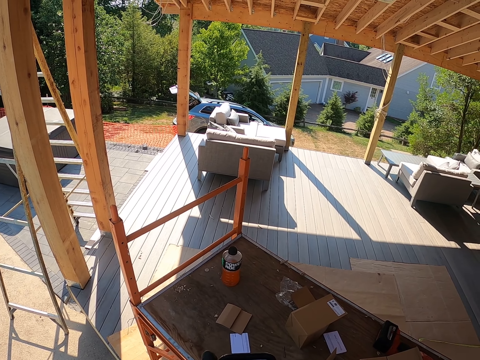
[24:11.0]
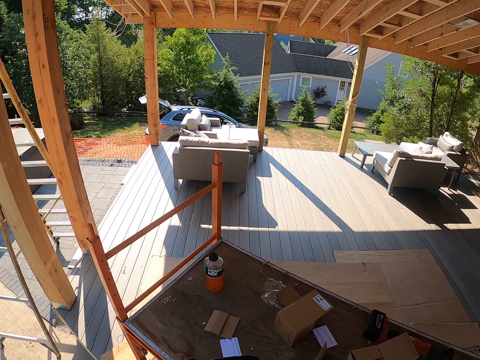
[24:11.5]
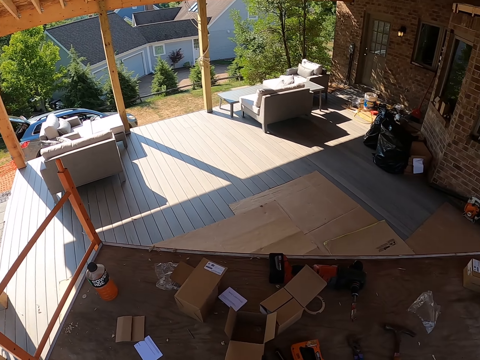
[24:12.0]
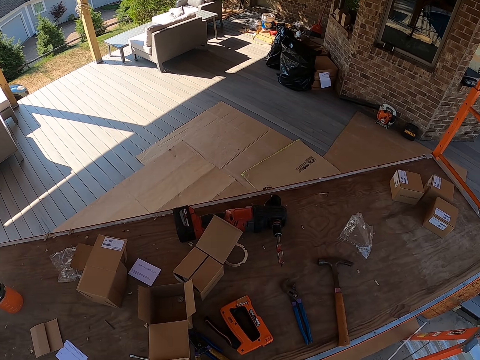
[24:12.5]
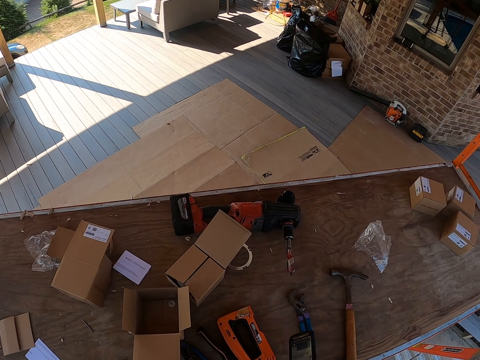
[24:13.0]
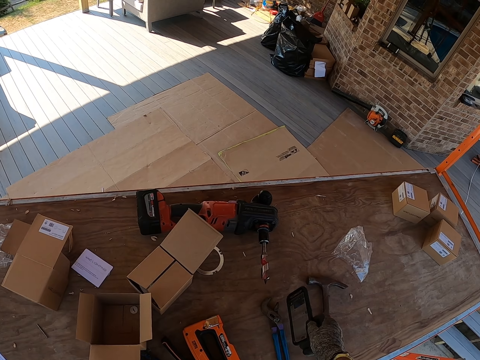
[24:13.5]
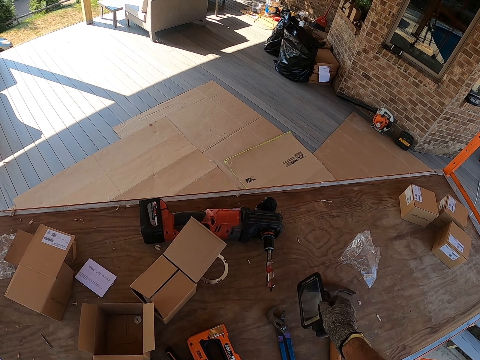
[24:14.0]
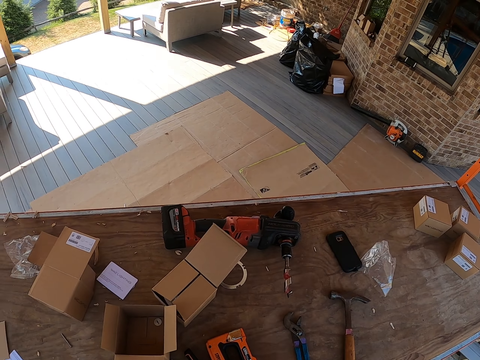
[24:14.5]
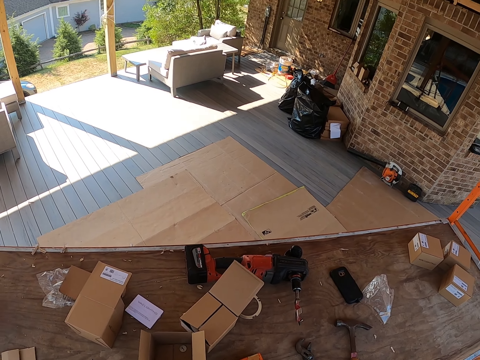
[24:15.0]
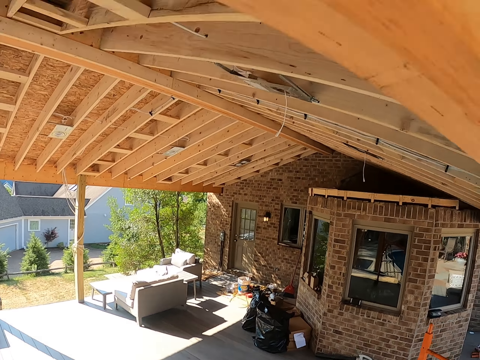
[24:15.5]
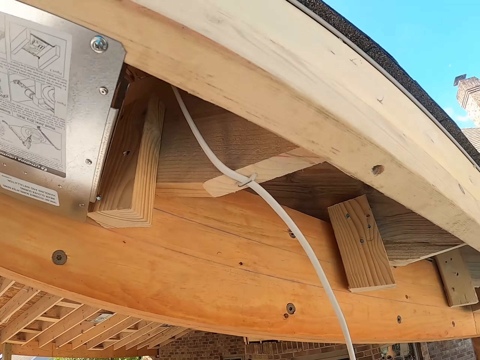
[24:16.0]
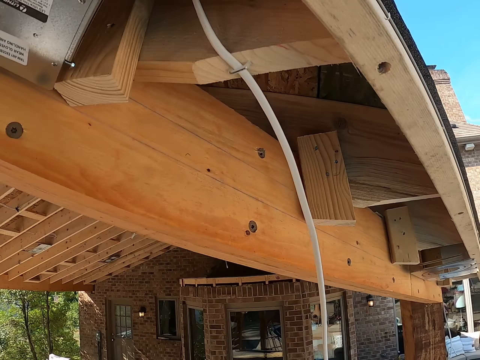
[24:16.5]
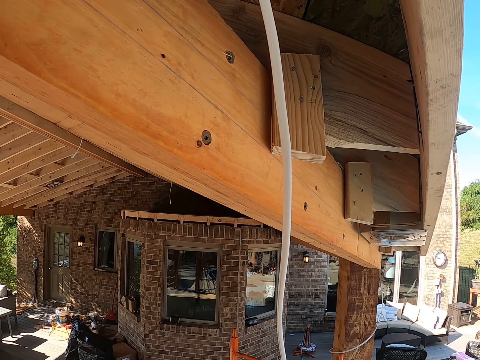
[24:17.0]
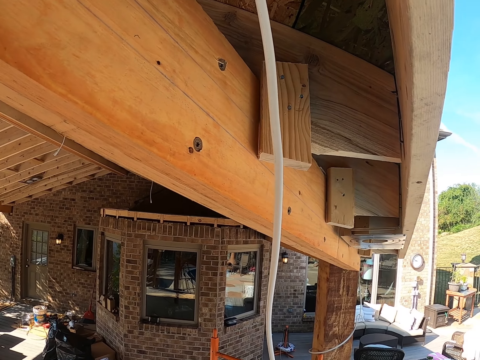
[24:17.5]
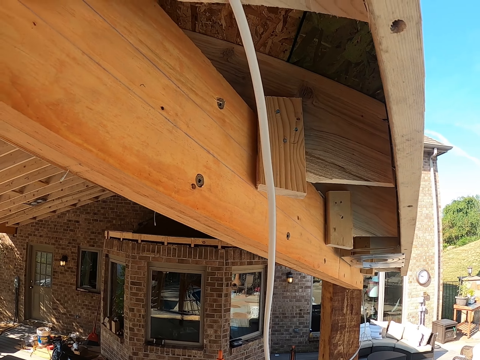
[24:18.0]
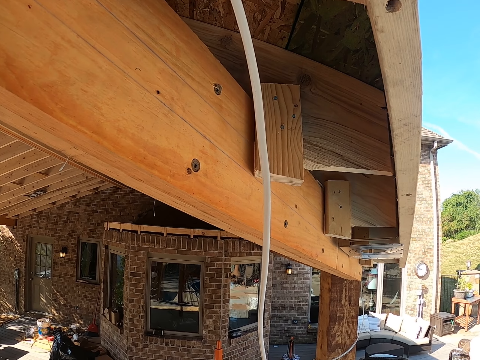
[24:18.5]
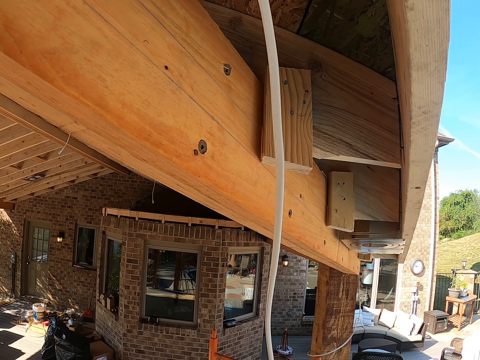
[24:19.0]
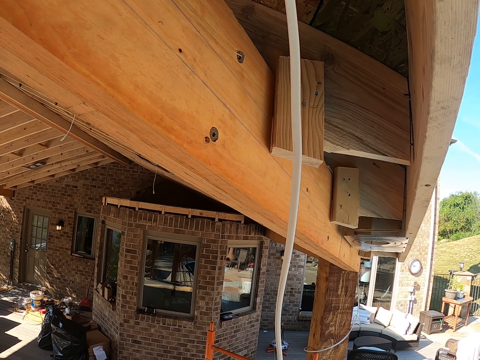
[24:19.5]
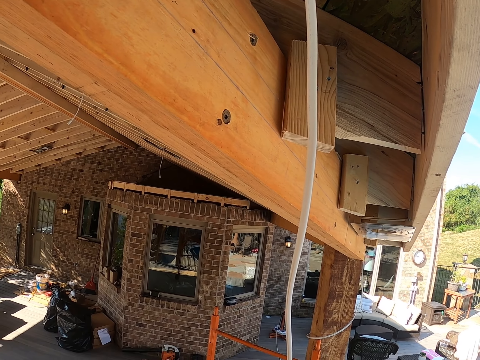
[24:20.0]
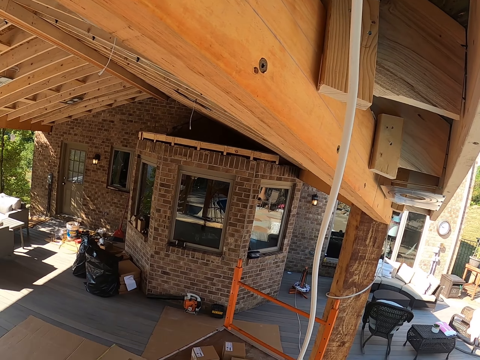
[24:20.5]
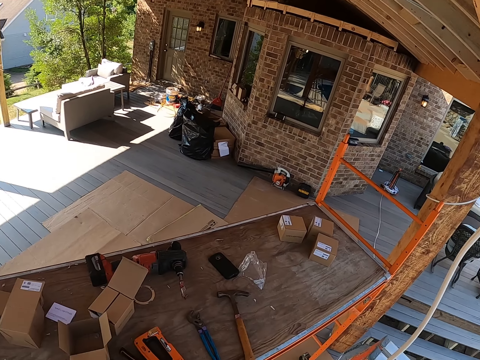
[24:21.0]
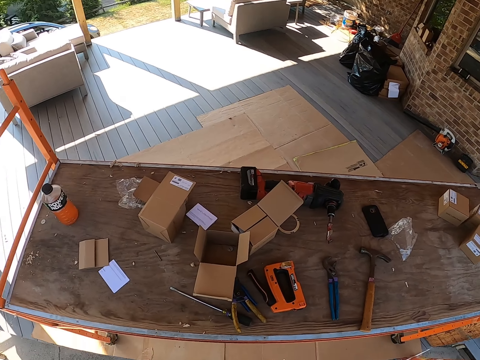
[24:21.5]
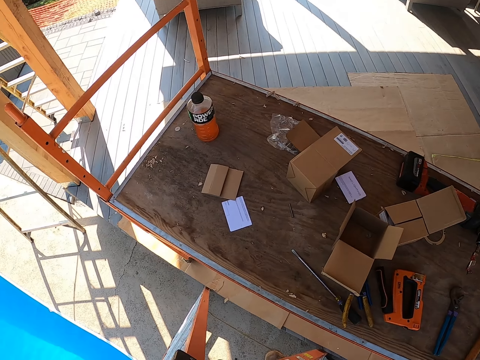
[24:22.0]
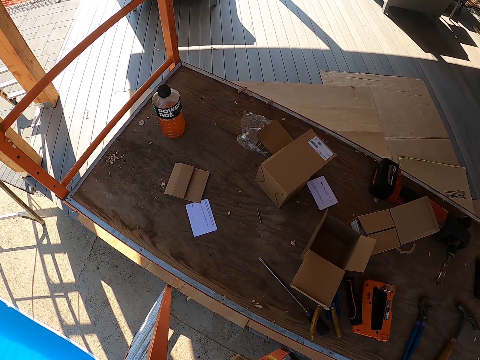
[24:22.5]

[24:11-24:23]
The camera wearer looks around. They drop the phone on the table. They look around the roofs.

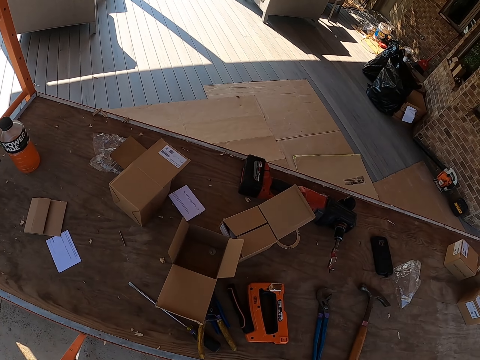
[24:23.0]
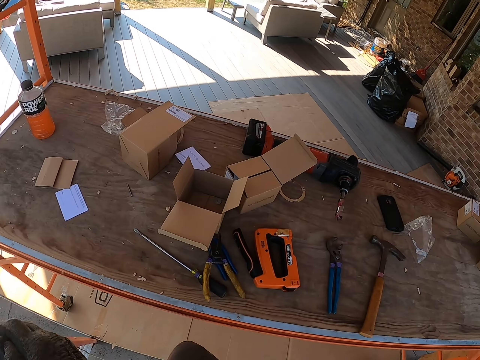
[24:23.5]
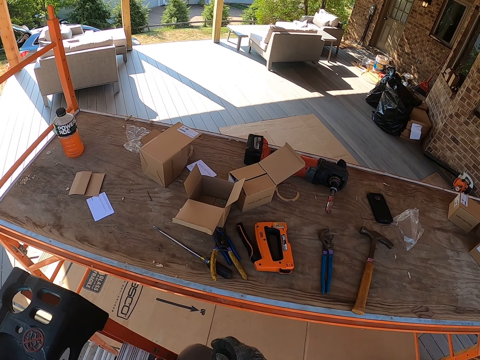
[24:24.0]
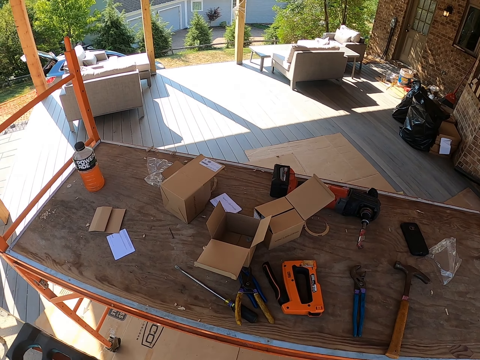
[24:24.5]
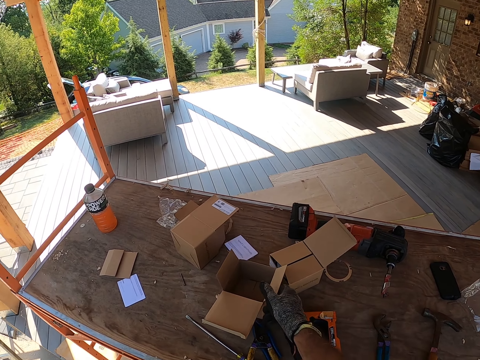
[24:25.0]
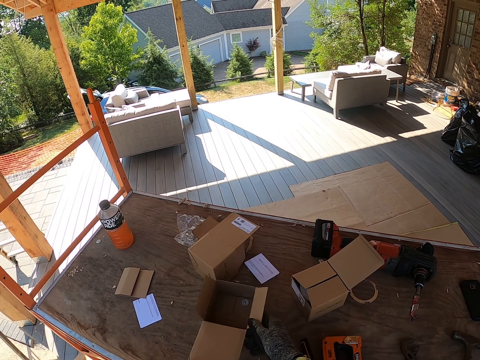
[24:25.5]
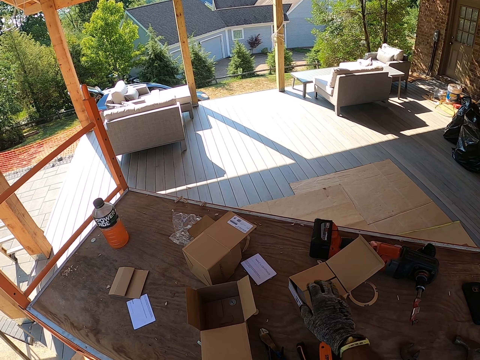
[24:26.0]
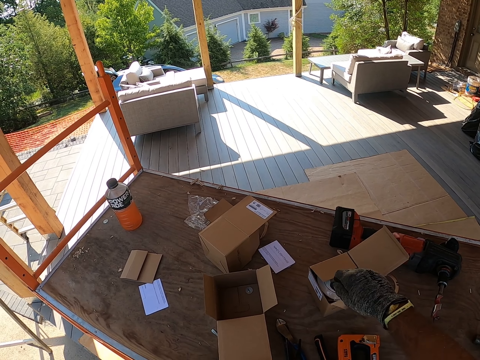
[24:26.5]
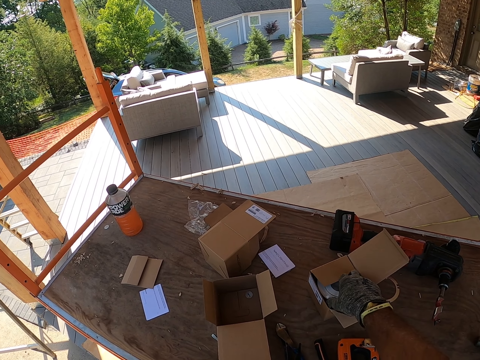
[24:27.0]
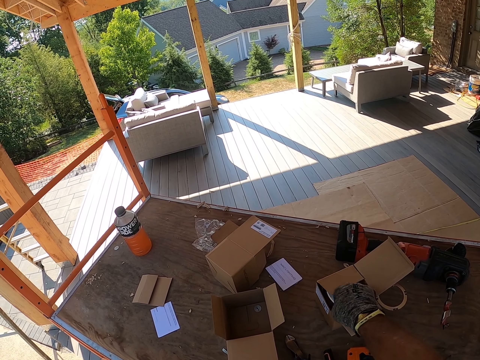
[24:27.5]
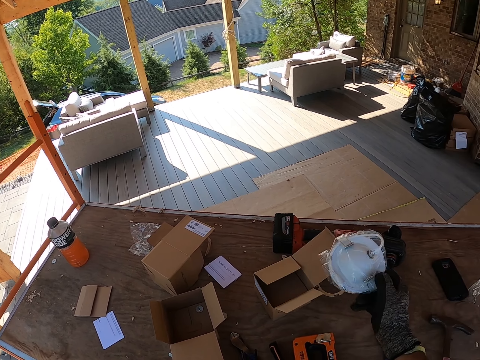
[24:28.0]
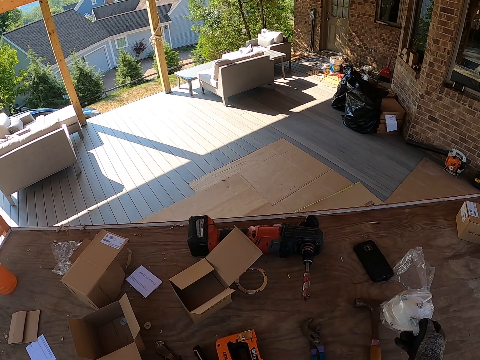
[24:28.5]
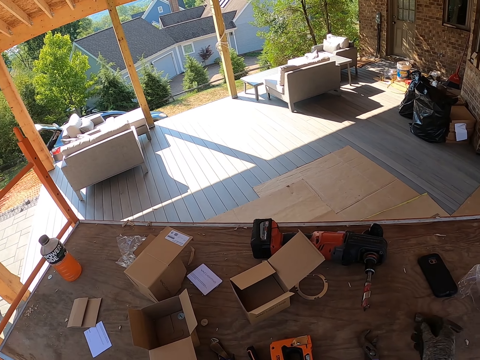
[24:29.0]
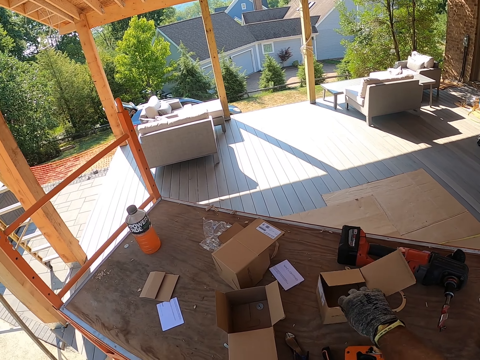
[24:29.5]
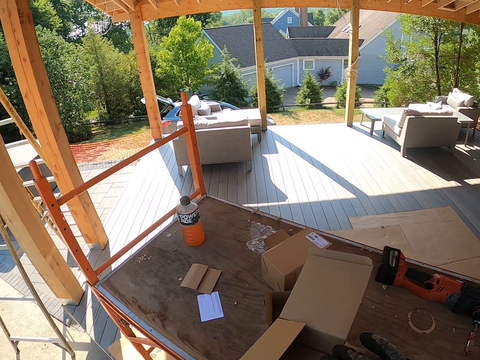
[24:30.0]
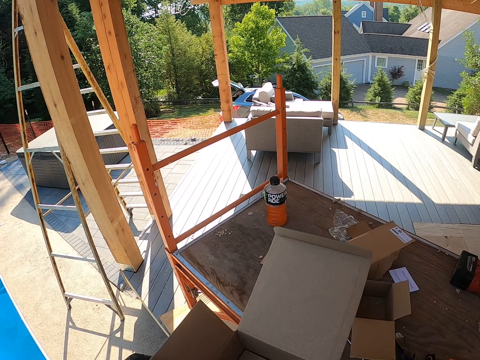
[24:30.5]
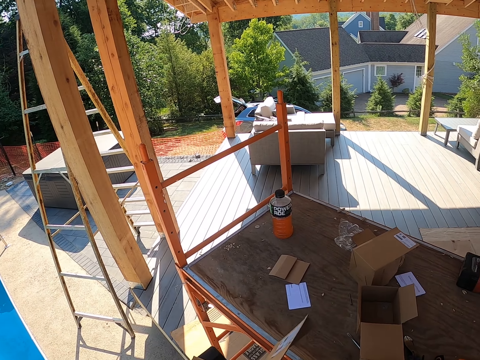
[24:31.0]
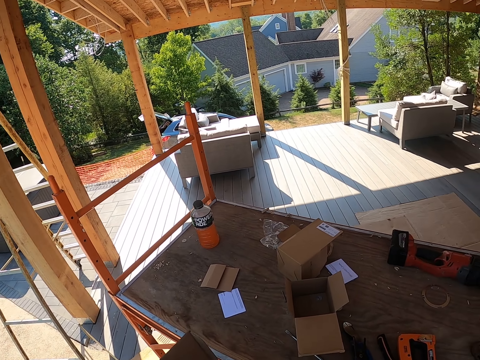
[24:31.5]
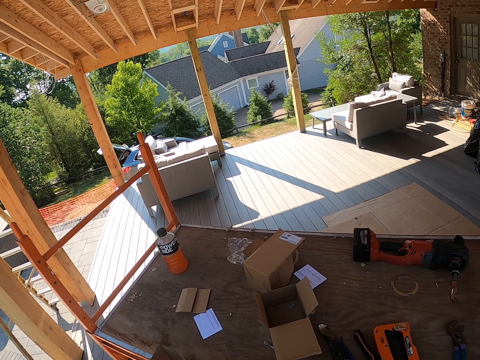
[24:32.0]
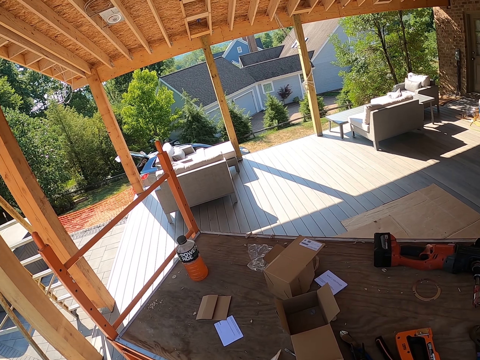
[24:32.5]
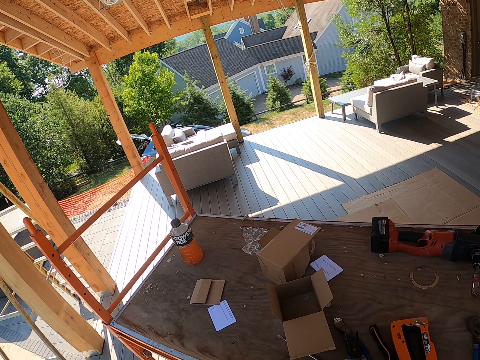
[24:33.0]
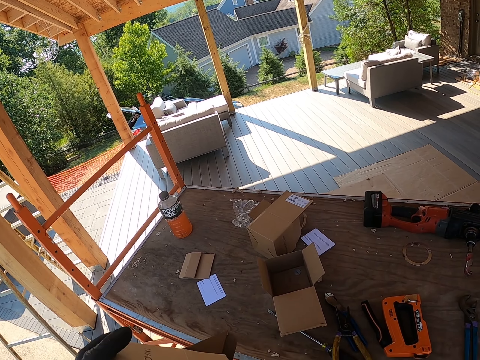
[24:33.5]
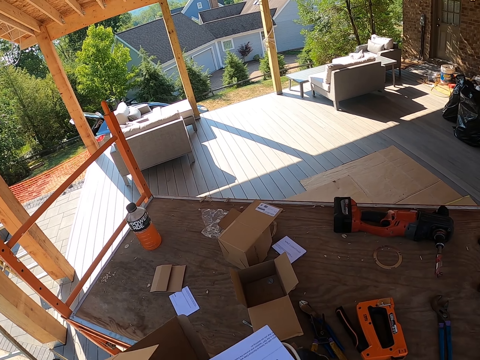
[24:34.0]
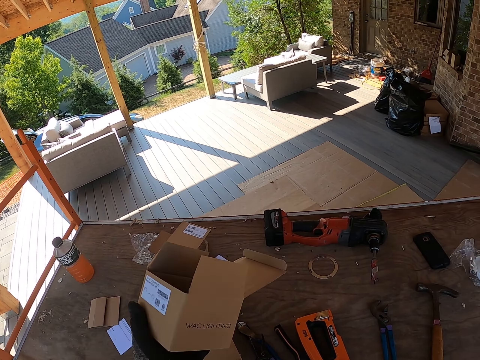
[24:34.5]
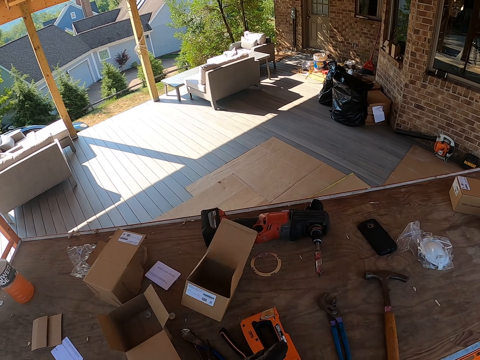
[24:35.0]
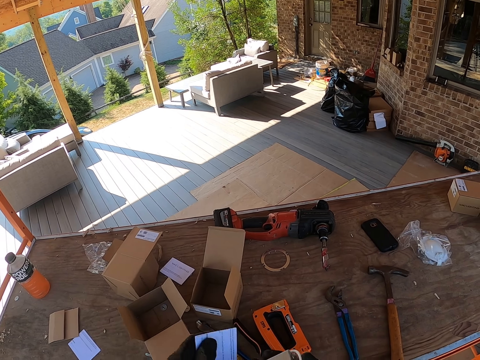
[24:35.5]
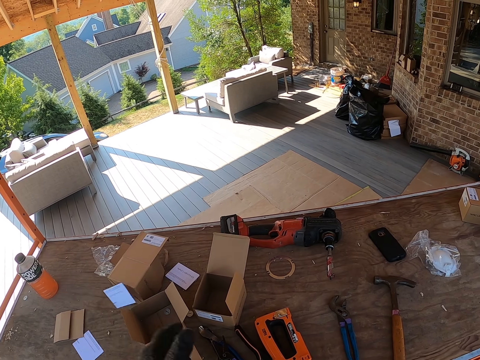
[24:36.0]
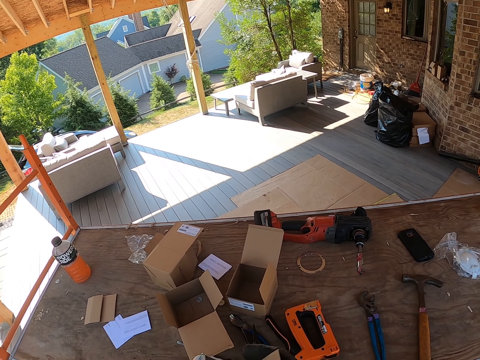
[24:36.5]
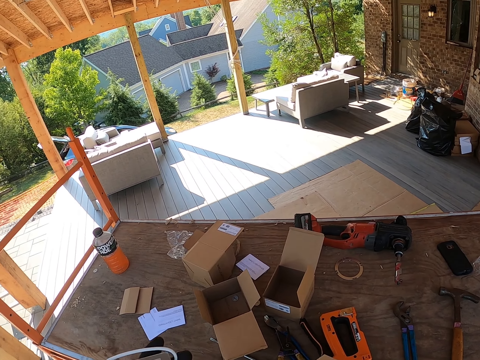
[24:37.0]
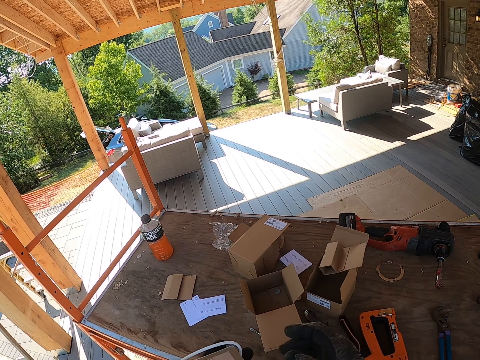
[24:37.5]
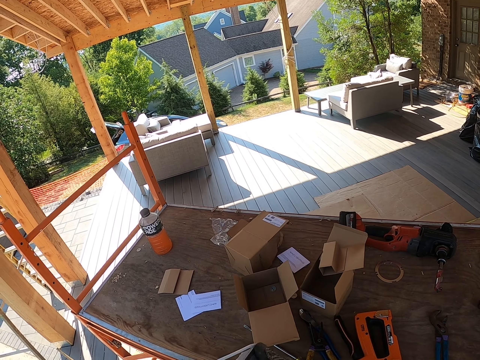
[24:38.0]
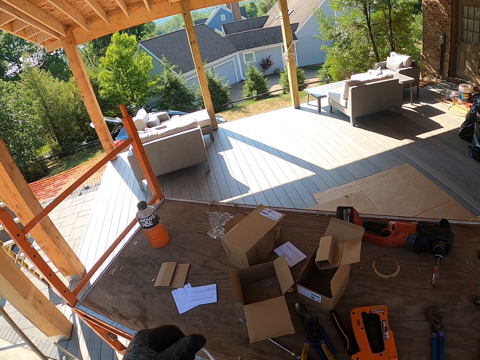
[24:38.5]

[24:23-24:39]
The camera wearer puts a box aside. They hold the box. They open the box. They pick something from the box. They place something down. They throw something aside. They pick up the box. They hold the box. They drop the box on the table. They drop the paper on the table. They place the paper down.
